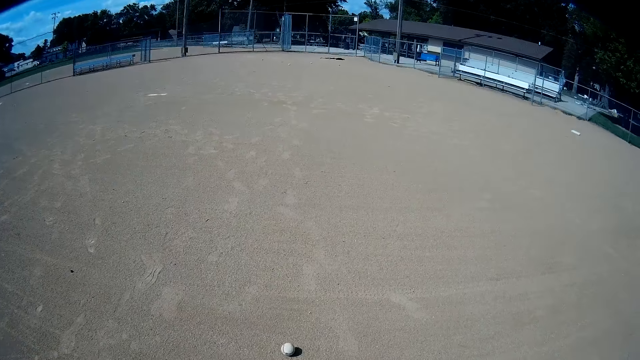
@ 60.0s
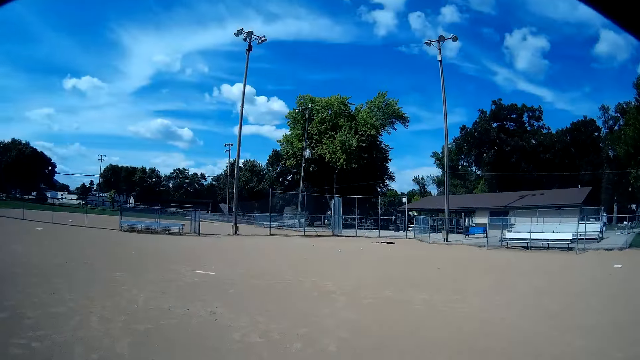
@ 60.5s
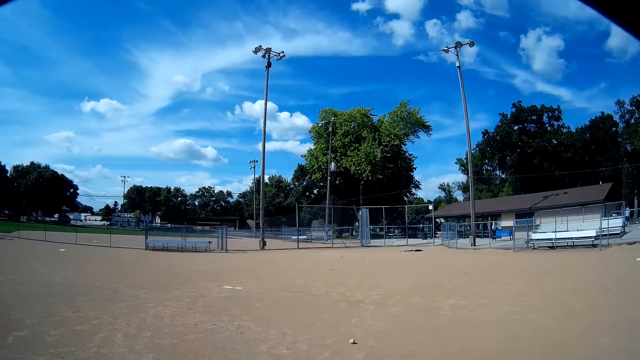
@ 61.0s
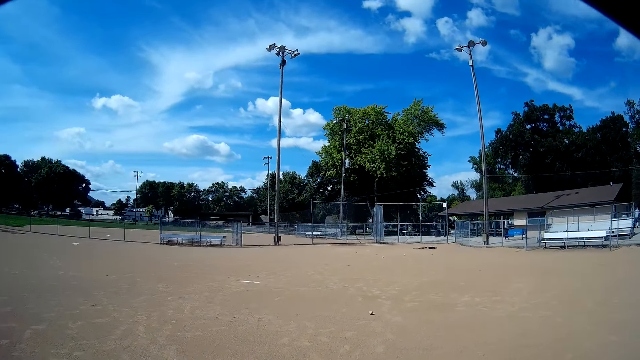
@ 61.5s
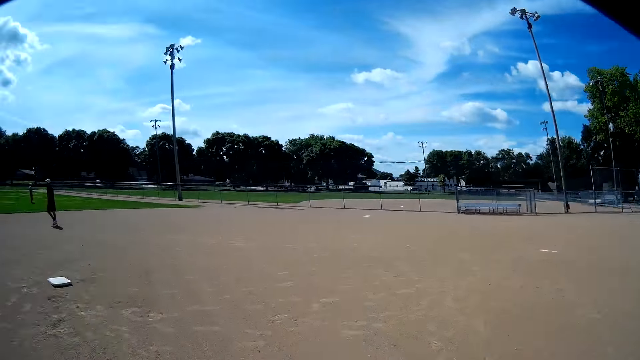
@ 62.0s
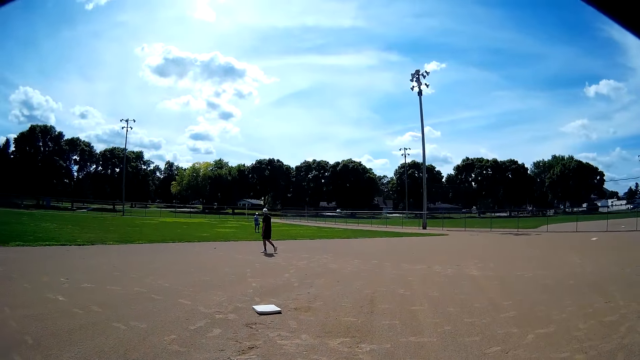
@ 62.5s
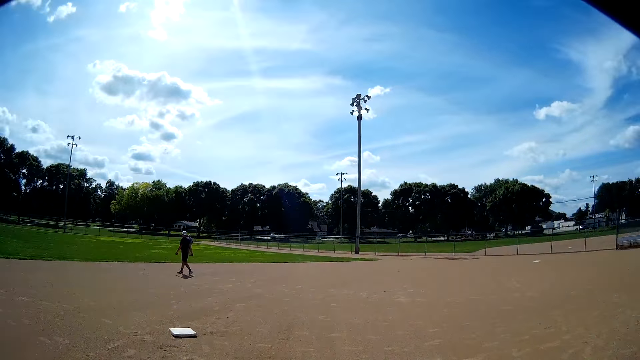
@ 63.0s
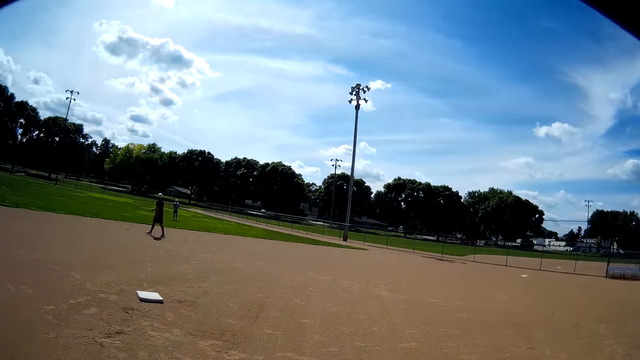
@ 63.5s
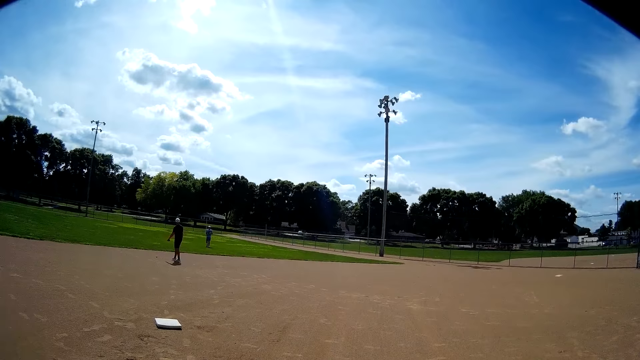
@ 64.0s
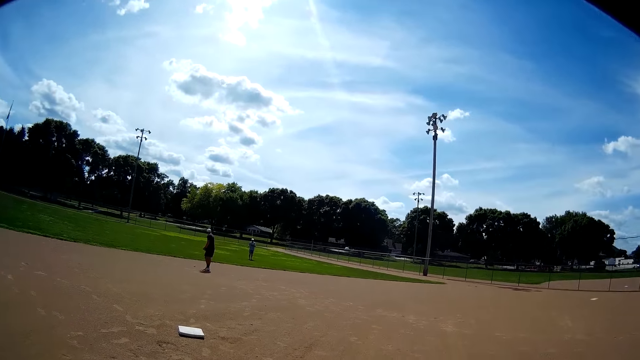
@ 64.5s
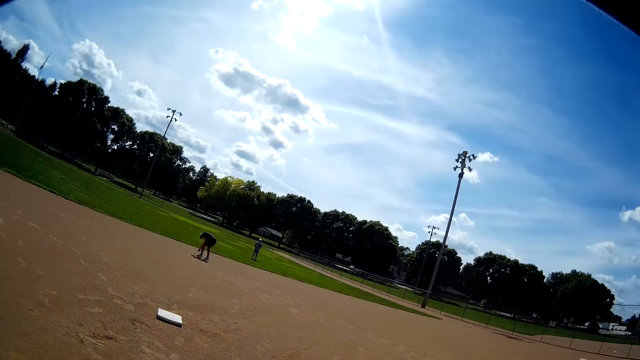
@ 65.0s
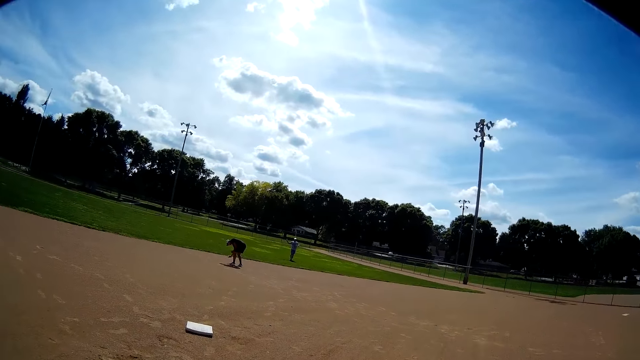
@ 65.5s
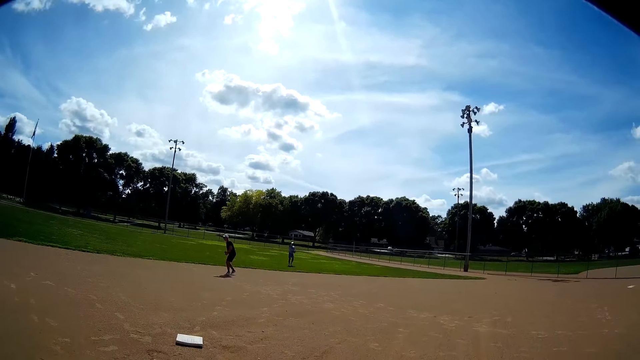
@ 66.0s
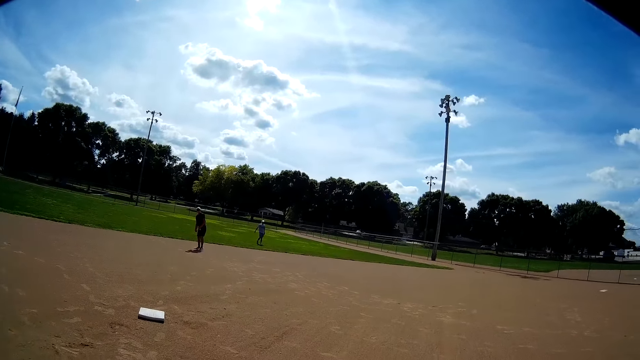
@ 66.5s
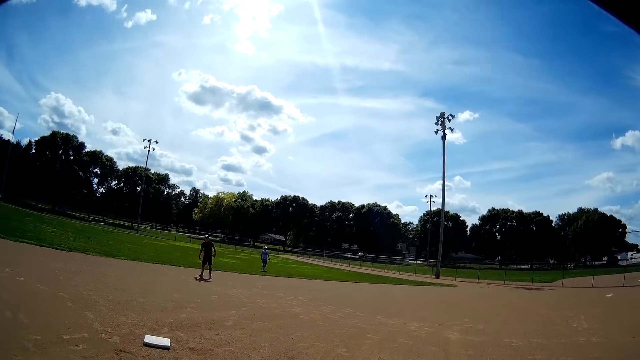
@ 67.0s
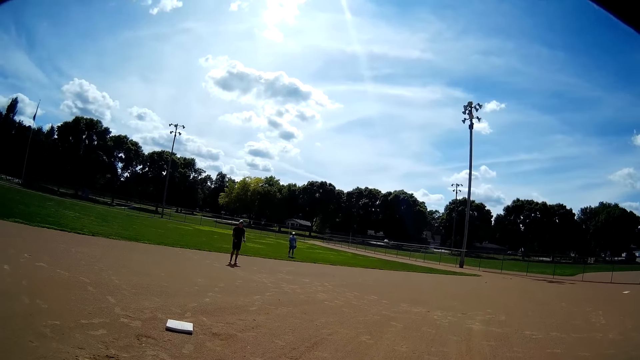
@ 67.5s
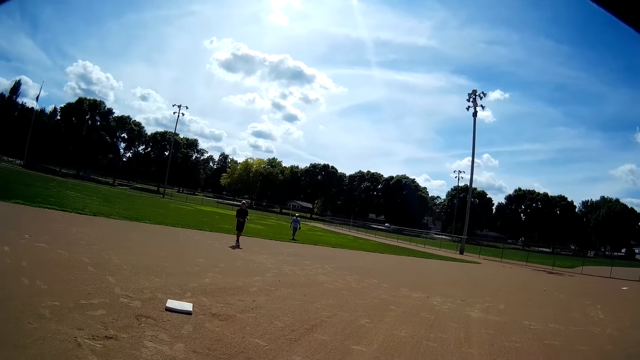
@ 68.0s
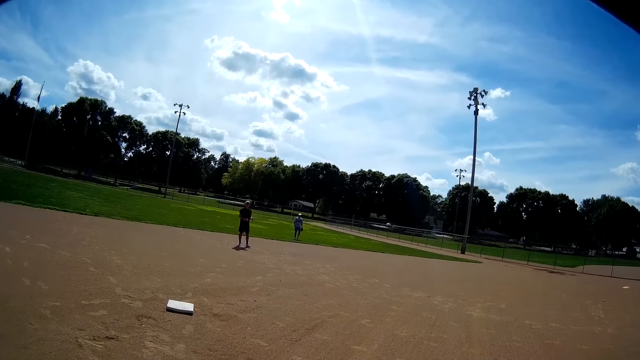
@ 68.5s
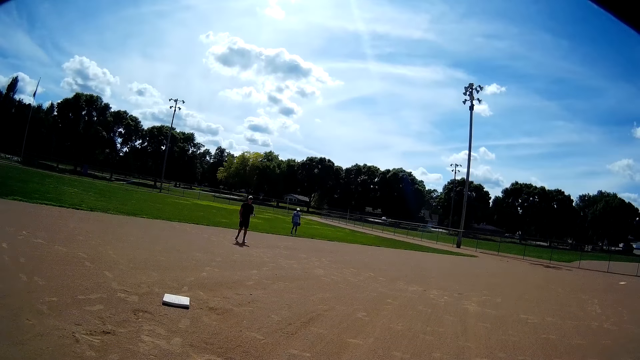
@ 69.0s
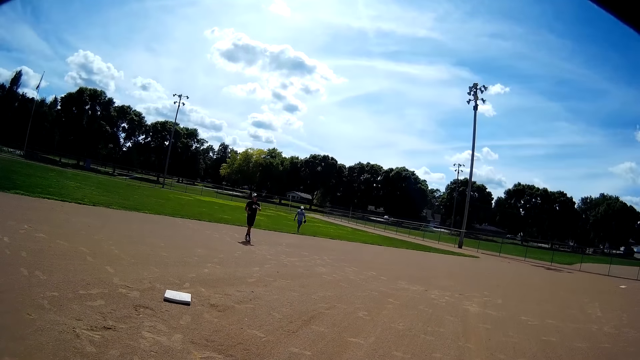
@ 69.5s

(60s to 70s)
The camera wearer walks around the field. The man bends, picks up a baseball from the ground with his right hand and stands up. The camera wearer walks around the field.

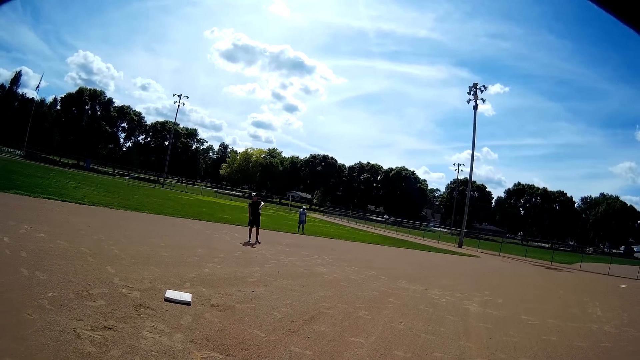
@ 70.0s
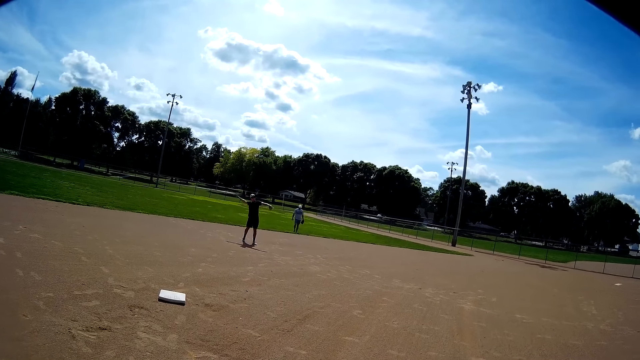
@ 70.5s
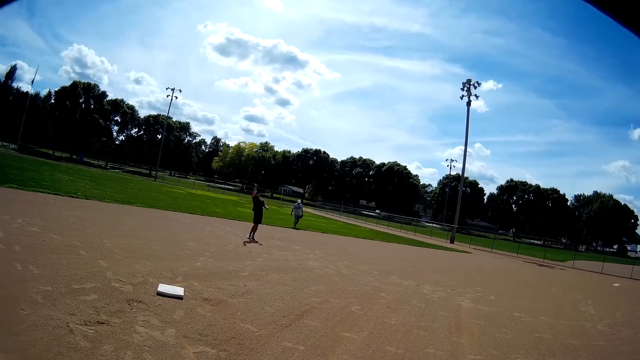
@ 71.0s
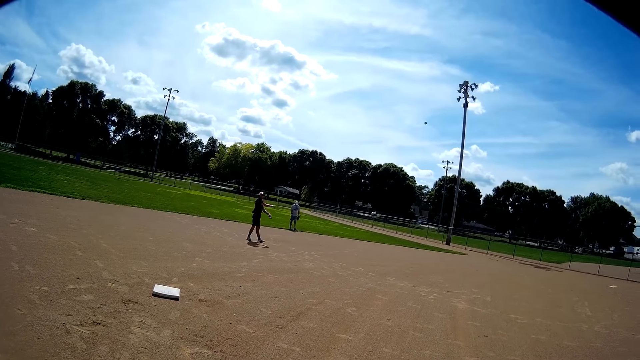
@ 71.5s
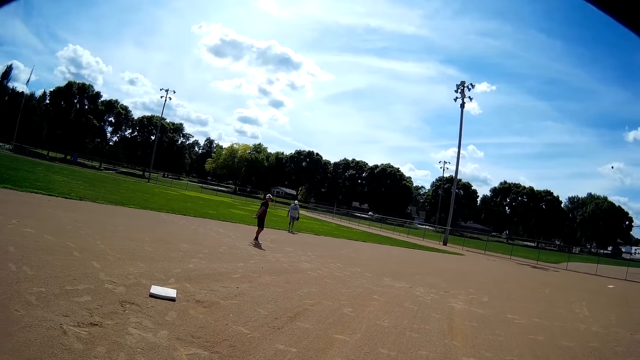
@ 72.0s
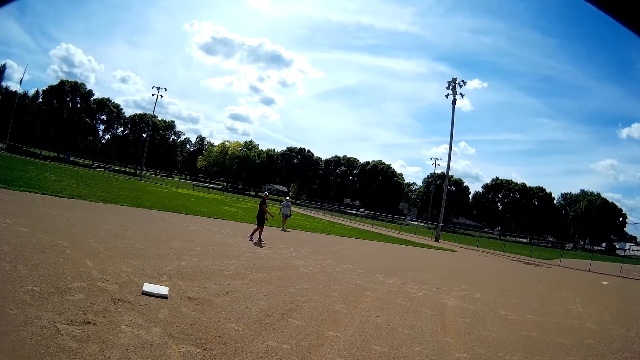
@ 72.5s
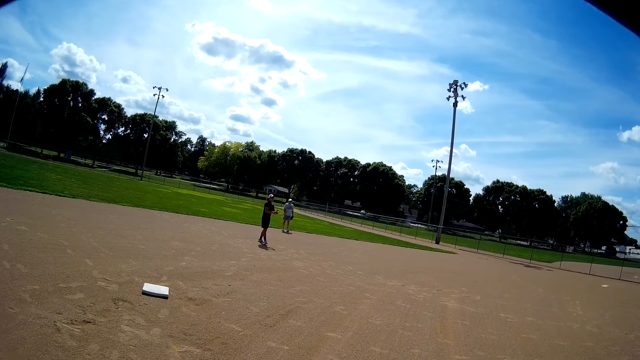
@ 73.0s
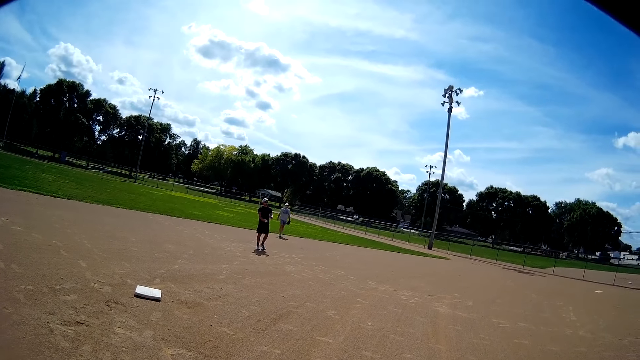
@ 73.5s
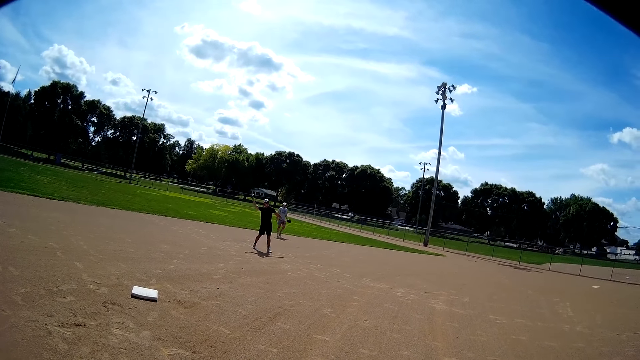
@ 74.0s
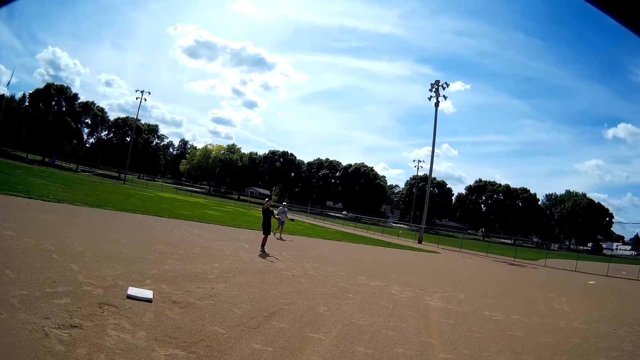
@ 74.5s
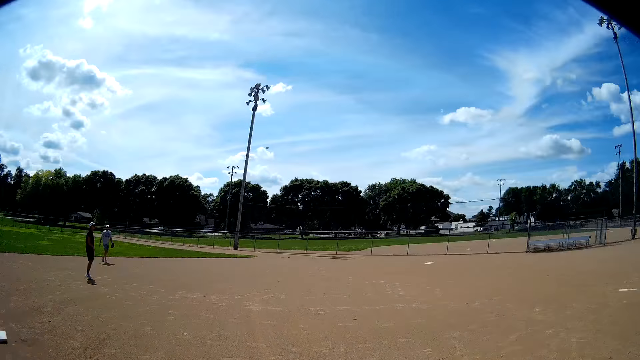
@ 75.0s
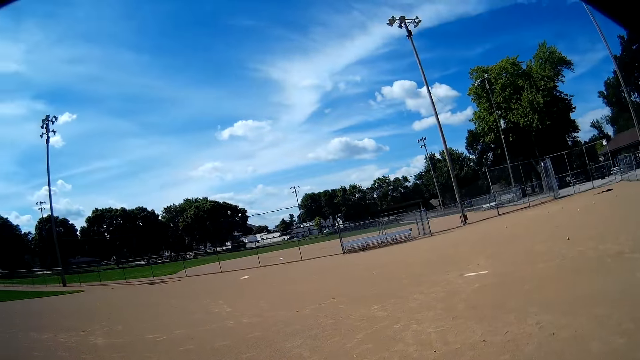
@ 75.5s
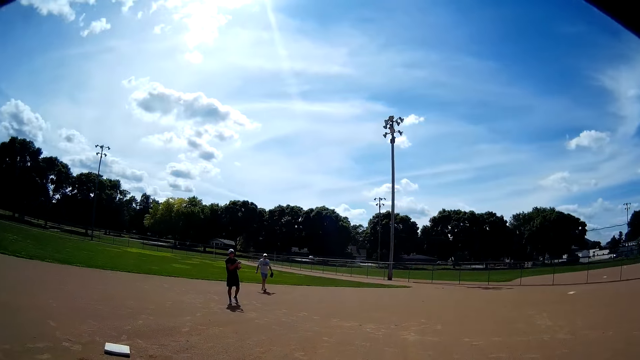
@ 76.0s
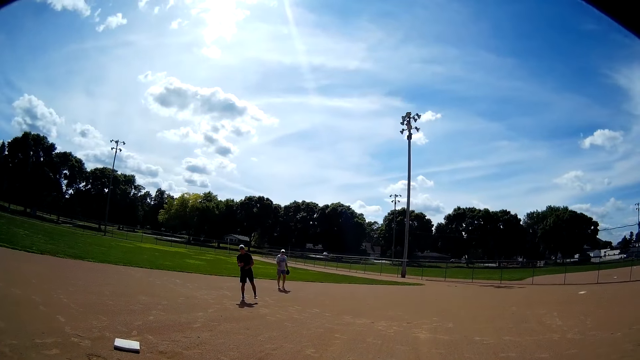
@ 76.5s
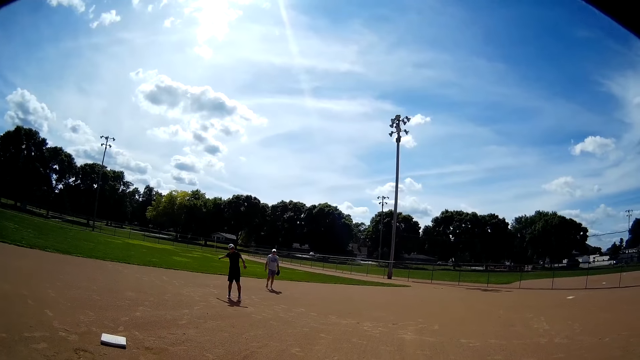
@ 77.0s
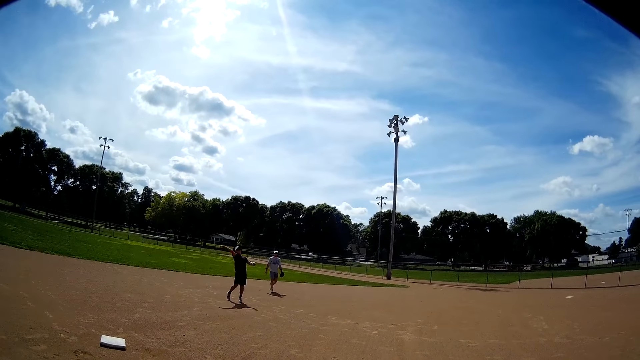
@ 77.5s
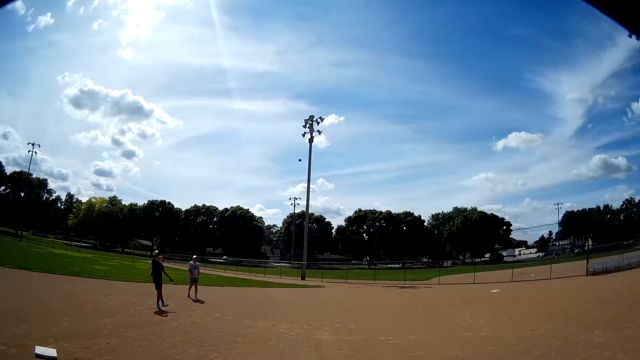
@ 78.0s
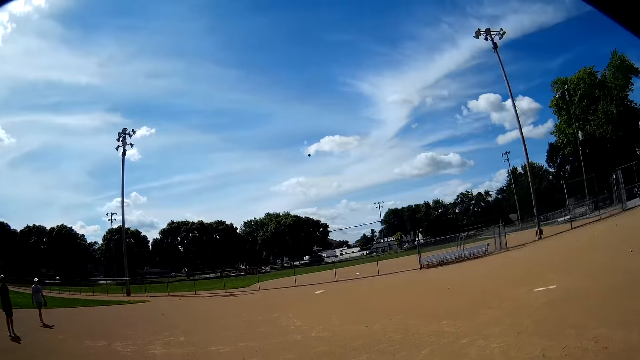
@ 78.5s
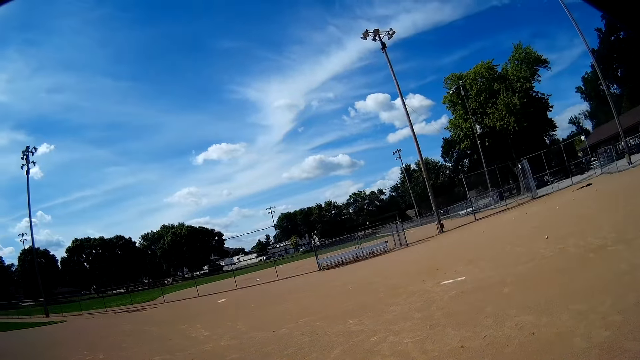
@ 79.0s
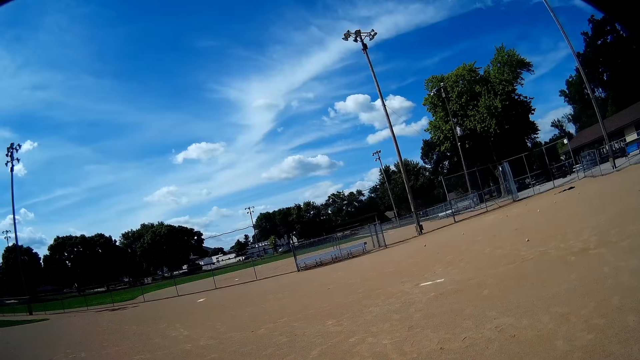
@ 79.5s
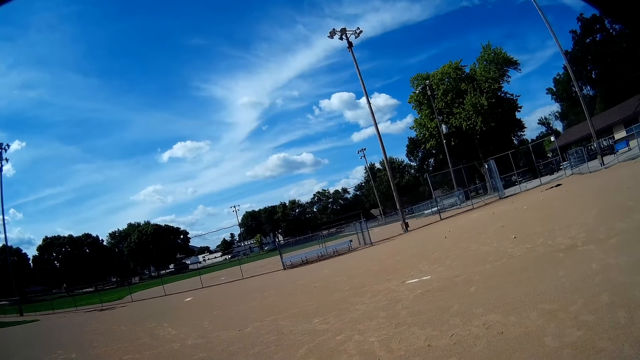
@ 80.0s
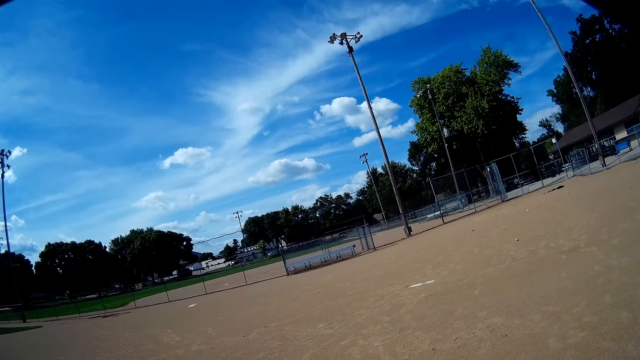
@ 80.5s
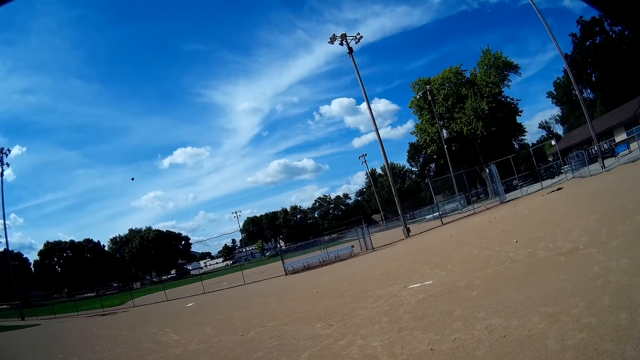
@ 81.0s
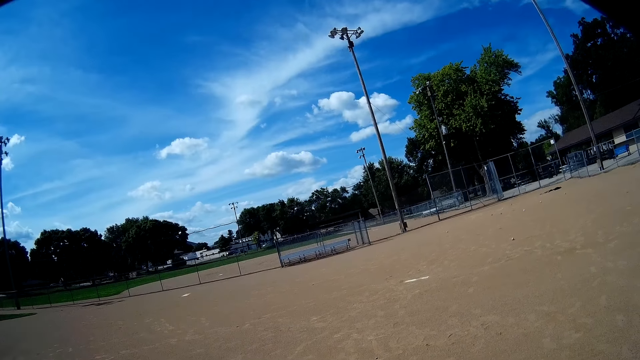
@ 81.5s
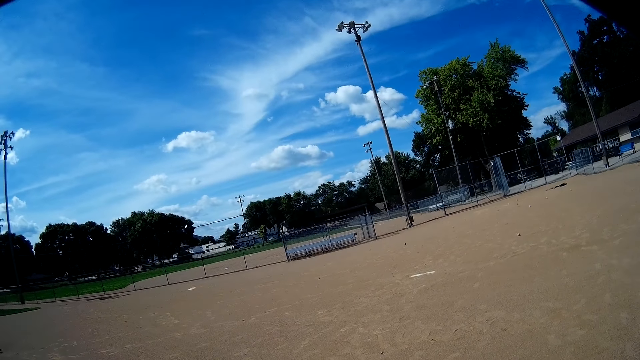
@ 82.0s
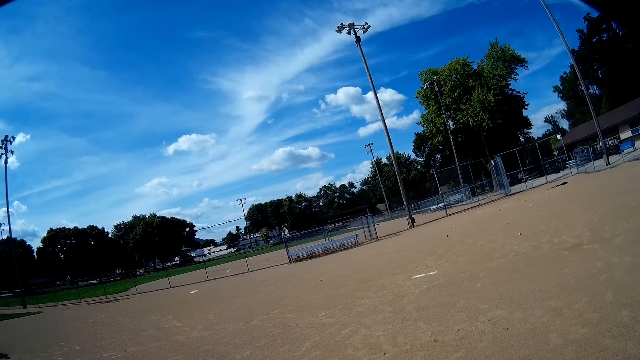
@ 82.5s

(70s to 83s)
The man throws a baseball with his right hand. The camera wearer stands on the field. The man walks around the field, throws a baseball with his right hand and lifts his hand. The man throws a baseball with his right hand and lifts his hand.
